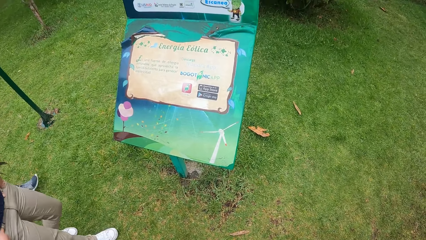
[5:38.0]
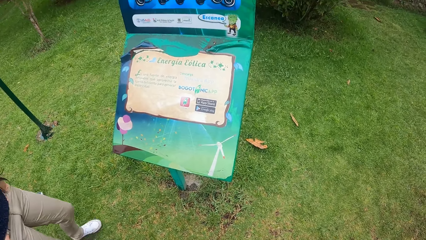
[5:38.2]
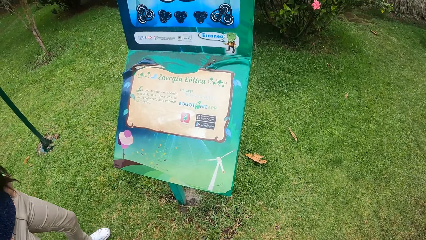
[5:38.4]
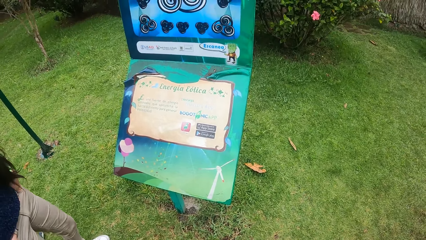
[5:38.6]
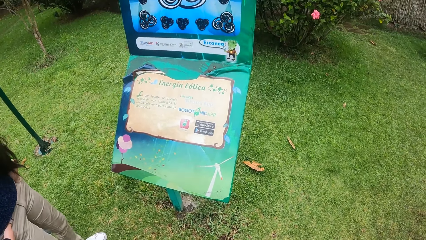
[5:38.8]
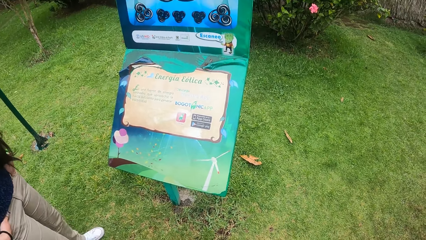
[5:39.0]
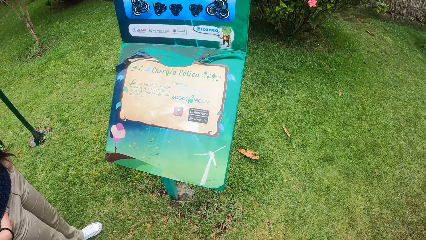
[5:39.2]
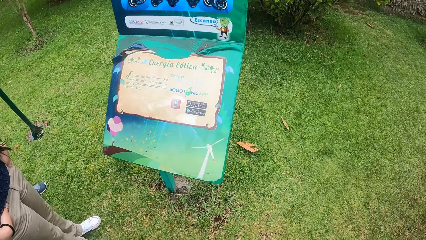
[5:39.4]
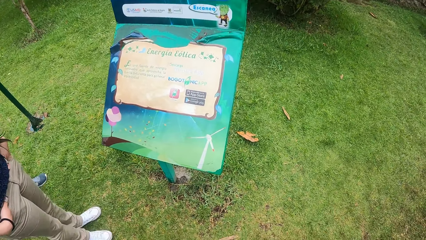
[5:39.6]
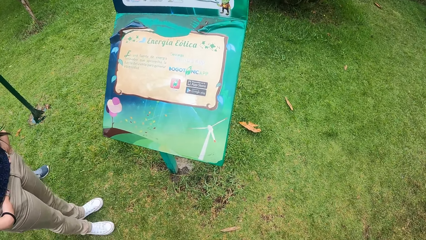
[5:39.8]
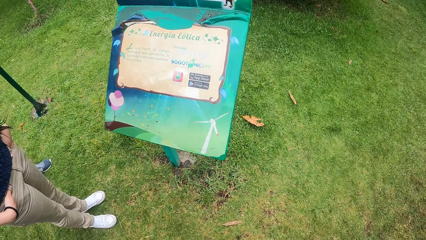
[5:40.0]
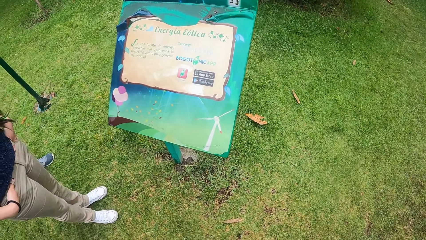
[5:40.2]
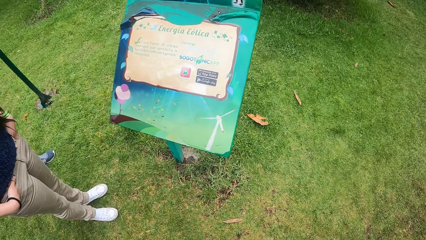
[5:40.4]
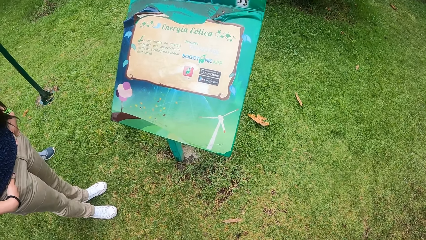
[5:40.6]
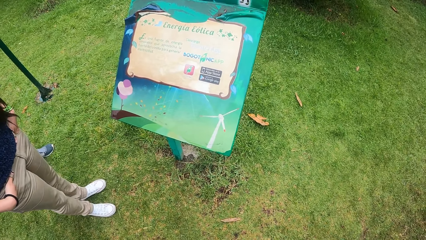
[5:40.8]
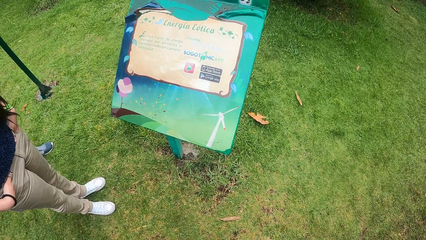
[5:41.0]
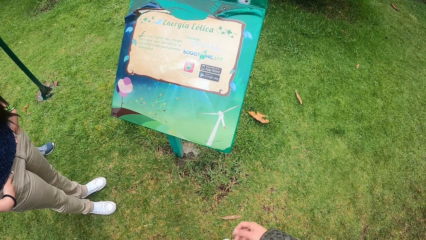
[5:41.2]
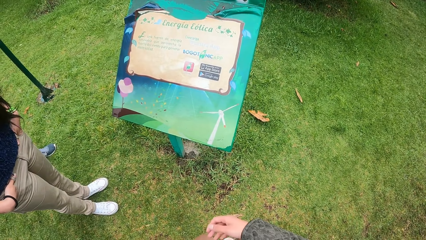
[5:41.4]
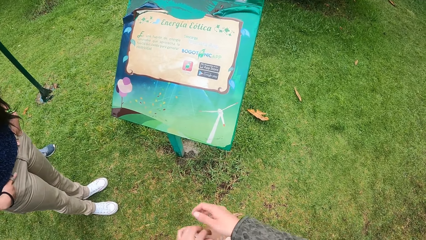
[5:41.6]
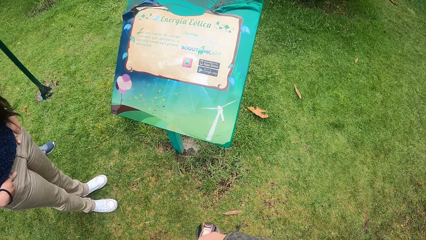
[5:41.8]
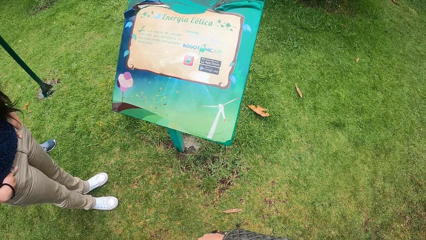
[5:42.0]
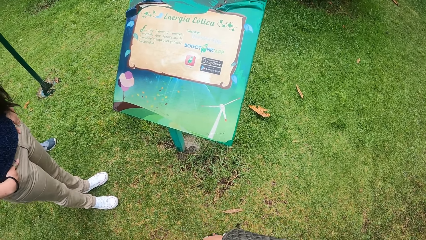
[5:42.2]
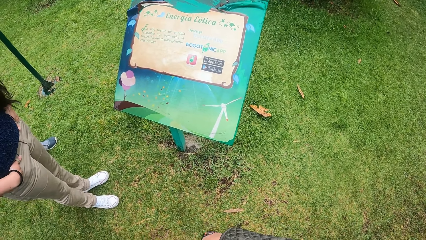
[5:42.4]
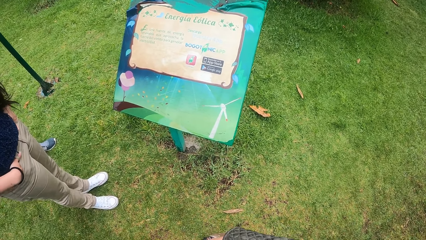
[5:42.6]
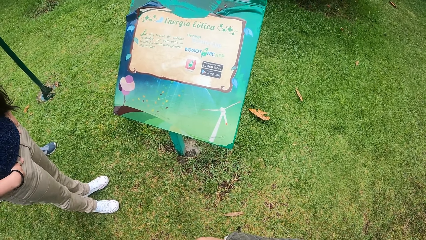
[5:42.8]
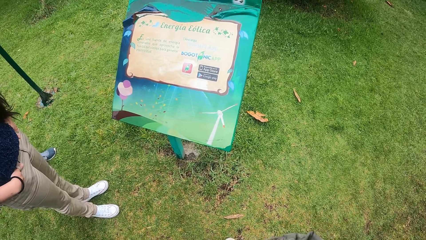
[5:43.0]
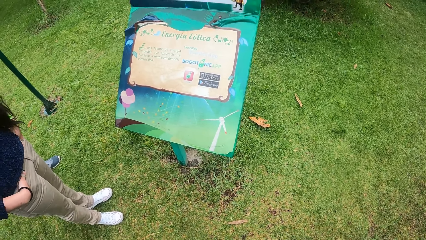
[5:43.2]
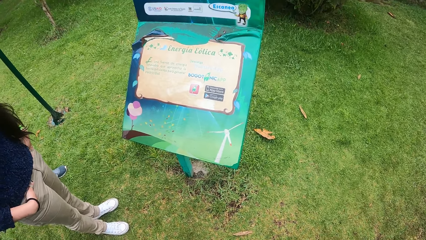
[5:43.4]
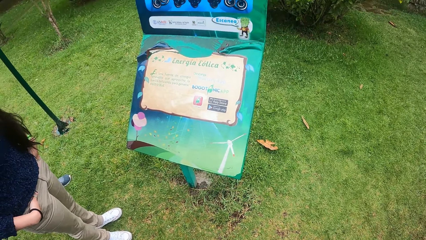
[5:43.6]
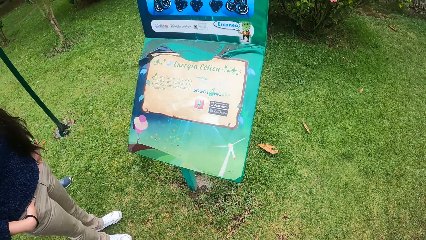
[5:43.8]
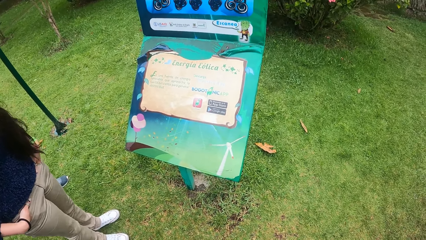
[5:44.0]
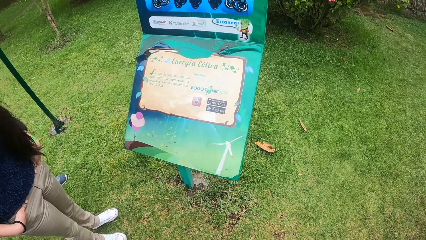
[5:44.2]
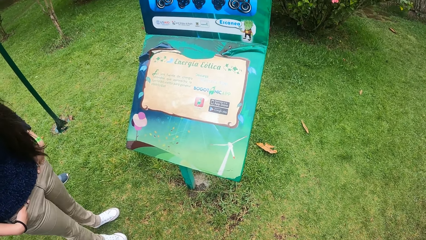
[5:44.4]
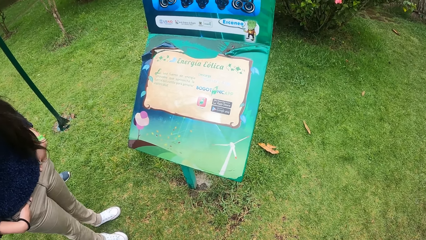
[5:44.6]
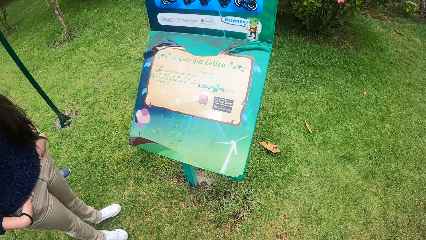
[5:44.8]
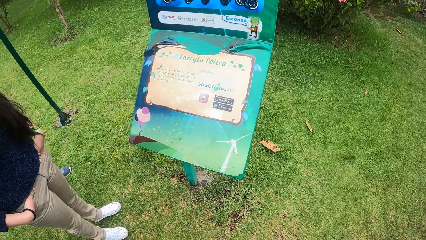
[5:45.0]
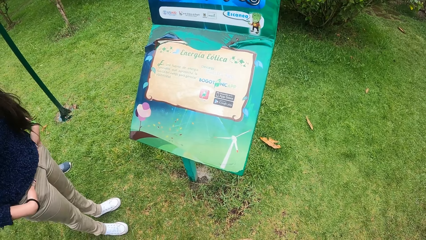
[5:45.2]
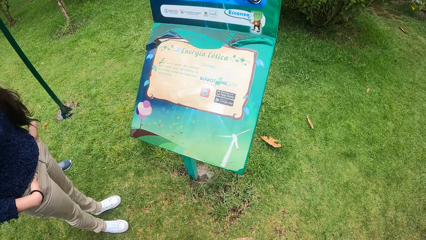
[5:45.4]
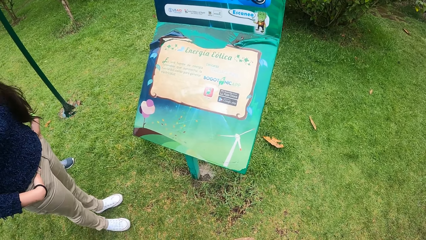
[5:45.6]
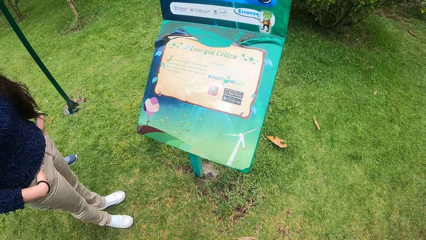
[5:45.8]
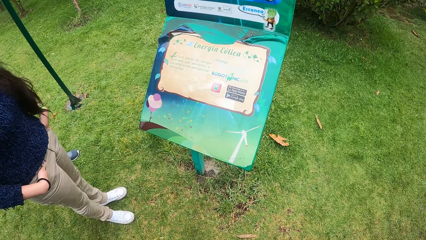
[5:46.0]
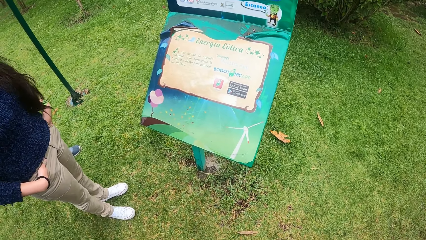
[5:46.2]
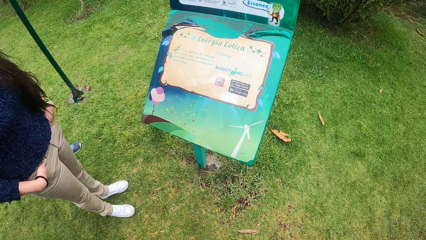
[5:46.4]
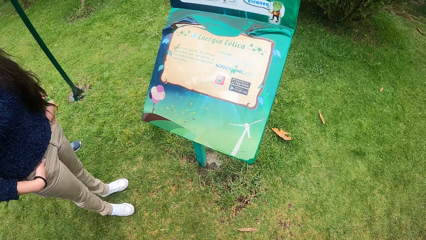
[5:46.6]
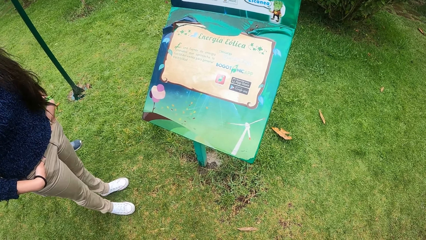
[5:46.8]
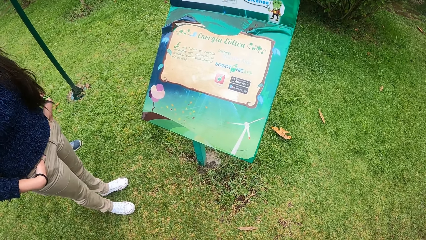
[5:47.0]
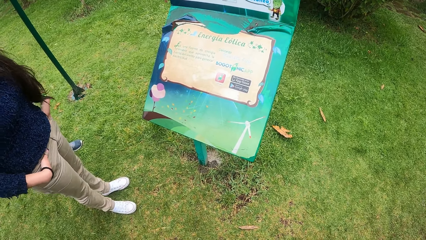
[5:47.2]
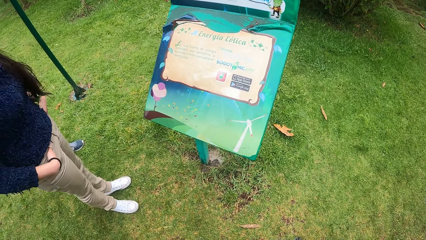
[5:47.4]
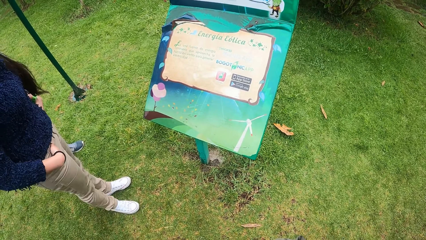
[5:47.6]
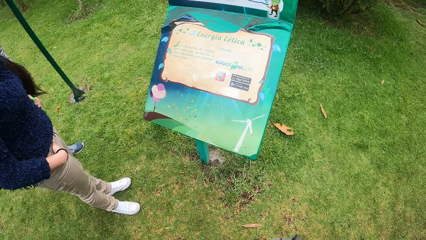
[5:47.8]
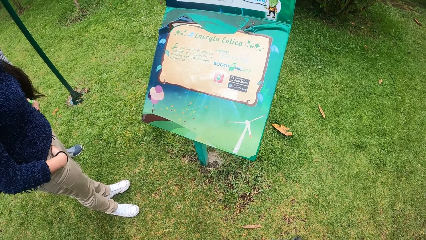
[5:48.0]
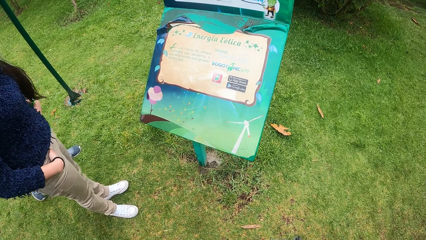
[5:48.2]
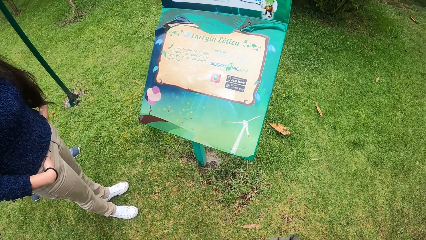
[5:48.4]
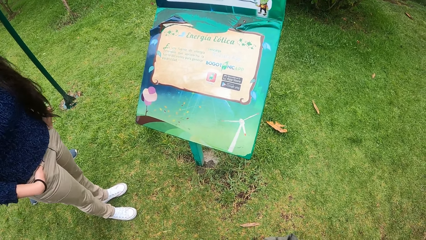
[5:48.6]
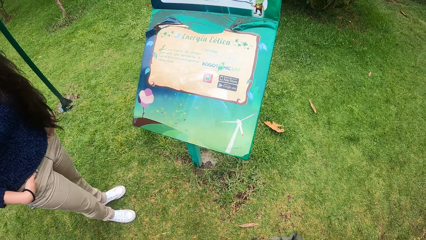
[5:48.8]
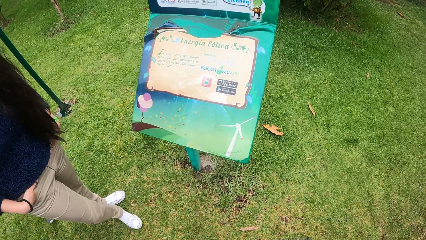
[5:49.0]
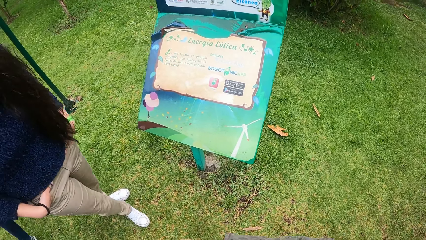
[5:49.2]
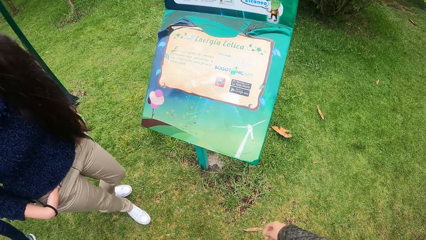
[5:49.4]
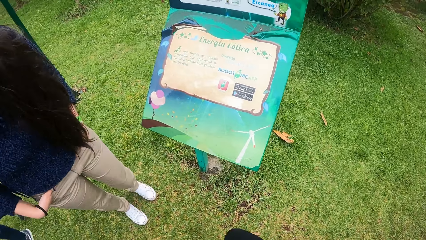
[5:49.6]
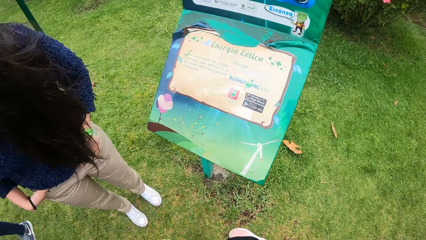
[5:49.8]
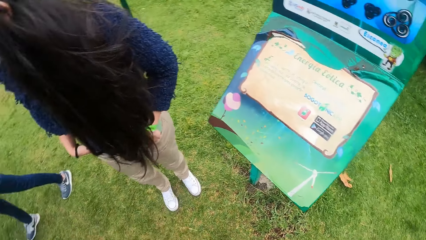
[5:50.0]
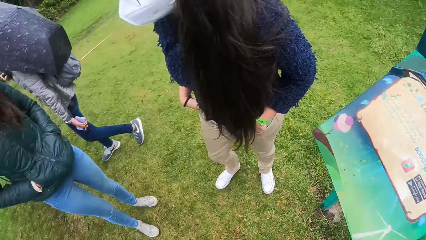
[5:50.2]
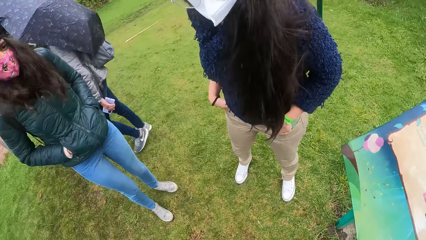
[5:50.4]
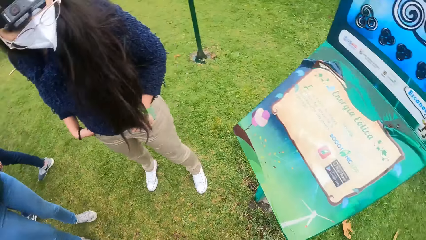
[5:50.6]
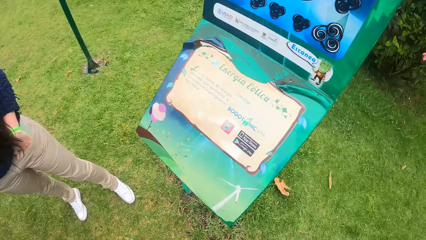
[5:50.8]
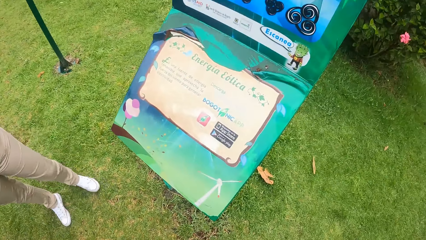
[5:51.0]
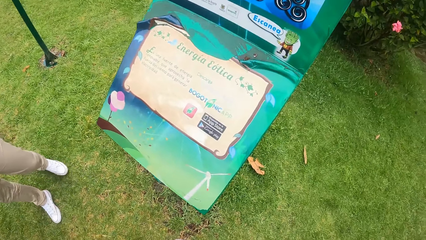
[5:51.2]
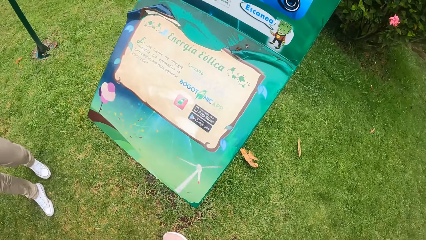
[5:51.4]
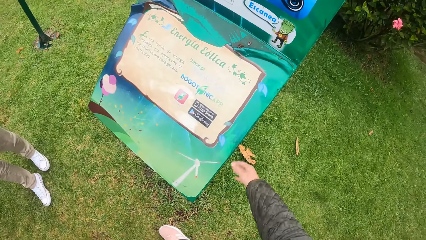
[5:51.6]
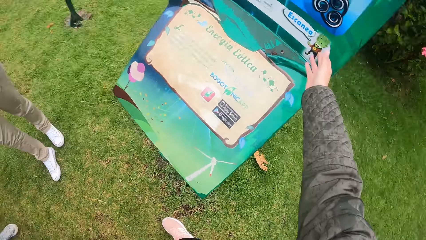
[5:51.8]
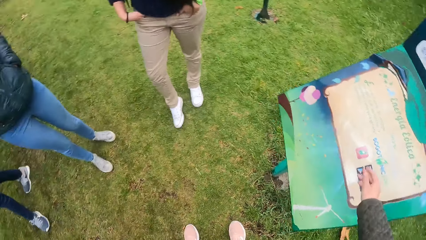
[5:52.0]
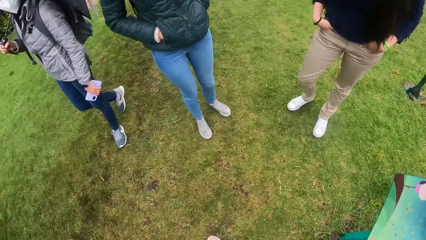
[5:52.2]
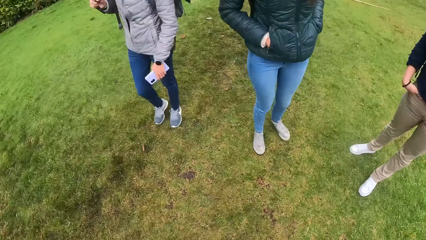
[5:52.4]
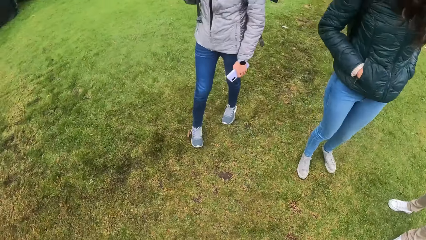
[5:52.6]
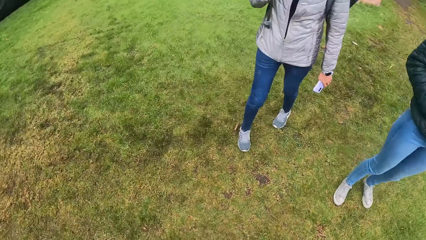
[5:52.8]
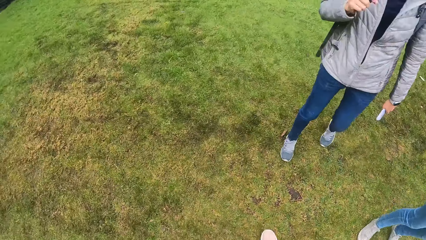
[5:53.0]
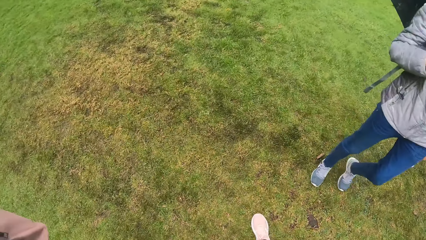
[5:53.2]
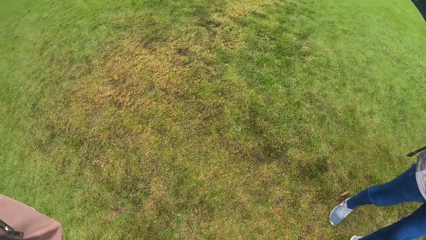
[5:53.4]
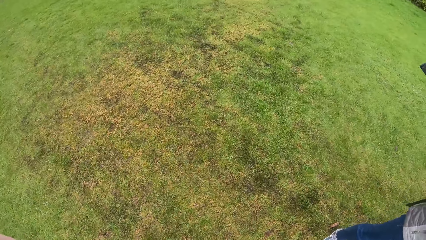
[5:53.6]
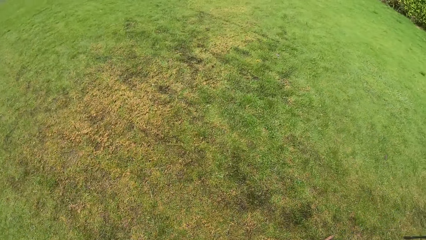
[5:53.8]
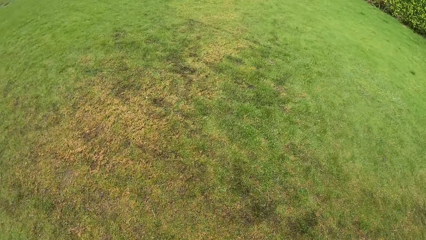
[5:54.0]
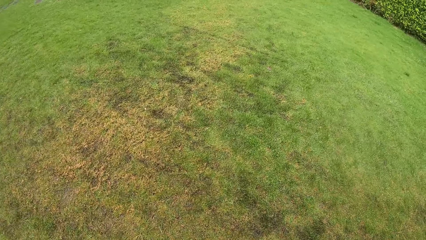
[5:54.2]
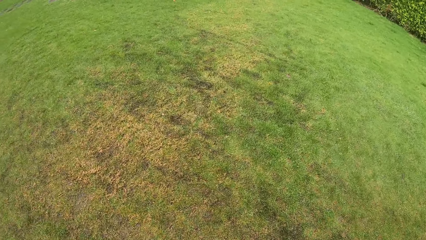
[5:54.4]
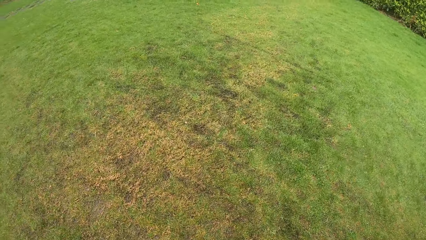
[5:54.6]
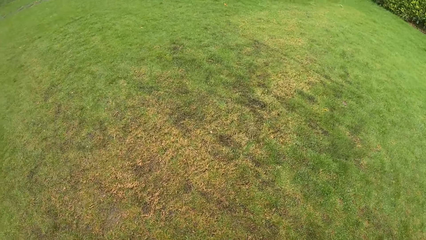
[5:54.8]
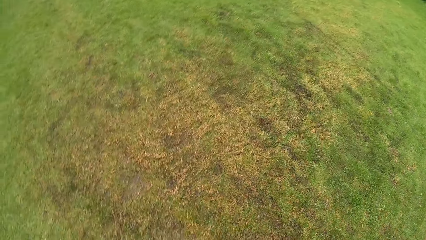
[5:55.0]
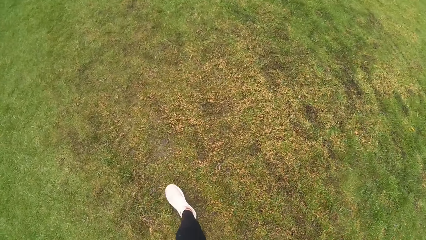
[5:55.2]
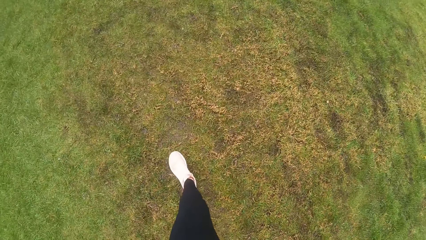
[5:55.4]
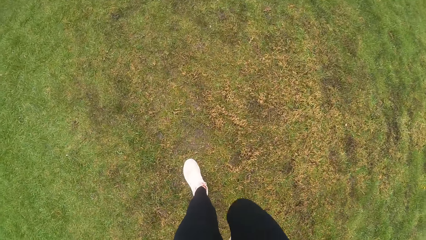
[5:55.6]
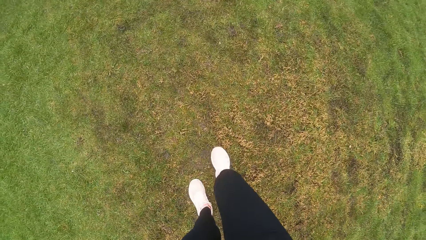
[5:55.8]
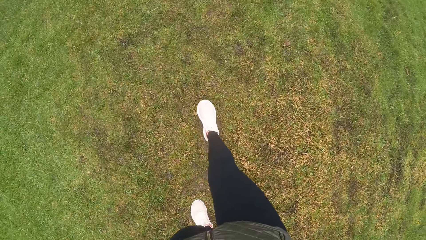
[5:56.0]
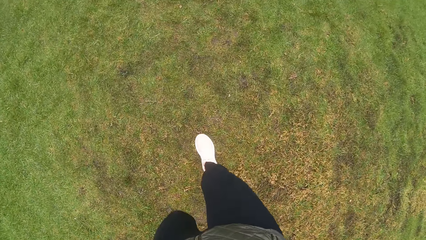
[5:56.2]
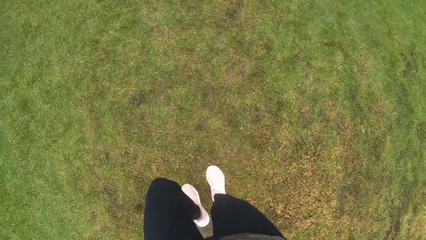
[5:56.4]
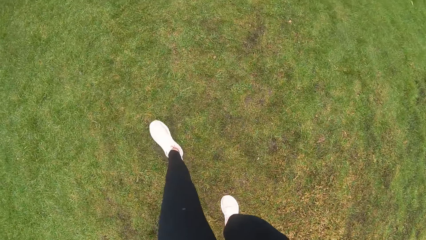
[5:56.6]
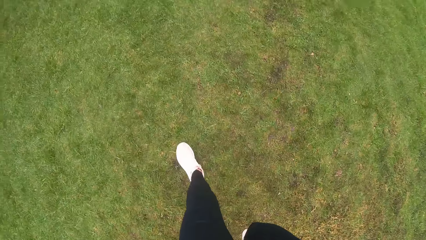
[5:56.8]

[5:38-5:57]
The camera wearer looks at the monument. They look around. They interact with a woman, another woman, a third woman and a fourth woman. They walk on the lawn with the women.
